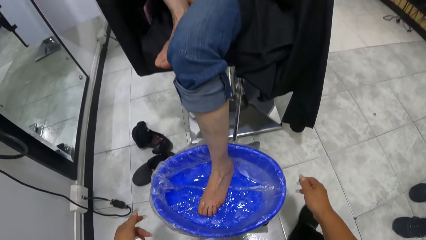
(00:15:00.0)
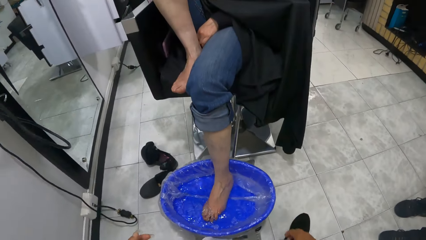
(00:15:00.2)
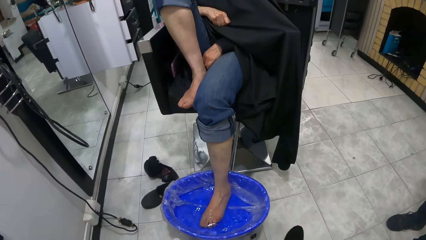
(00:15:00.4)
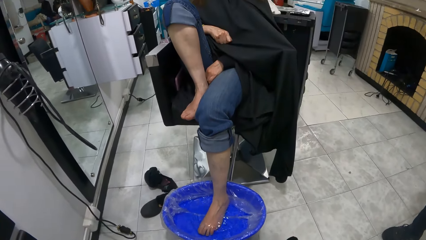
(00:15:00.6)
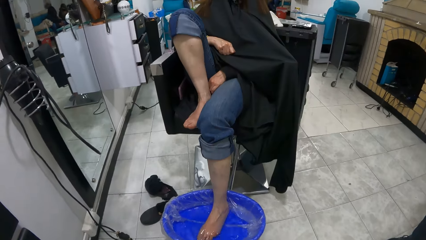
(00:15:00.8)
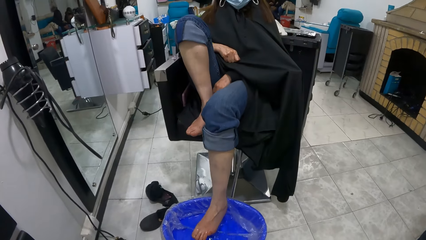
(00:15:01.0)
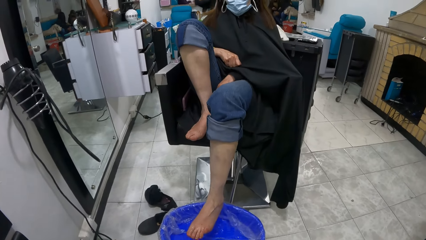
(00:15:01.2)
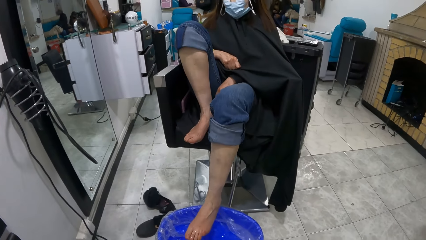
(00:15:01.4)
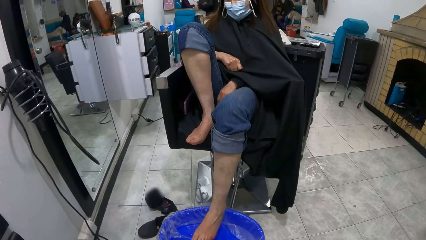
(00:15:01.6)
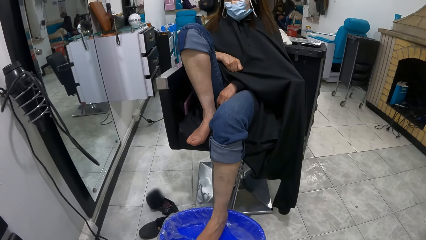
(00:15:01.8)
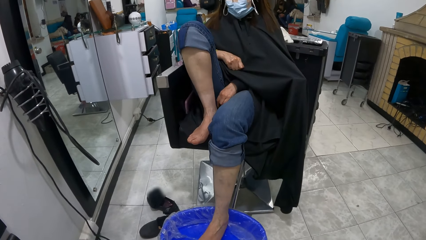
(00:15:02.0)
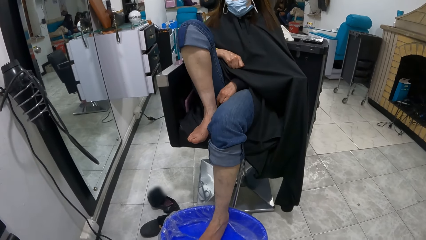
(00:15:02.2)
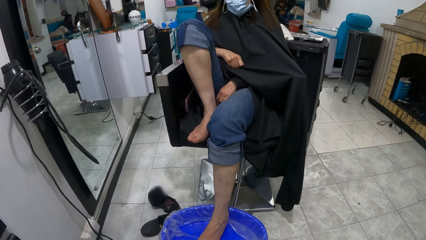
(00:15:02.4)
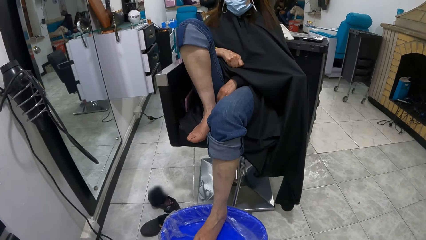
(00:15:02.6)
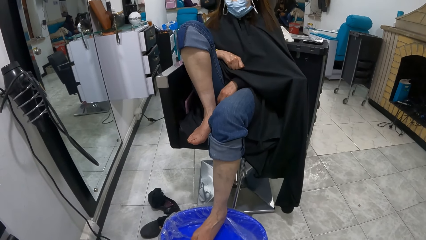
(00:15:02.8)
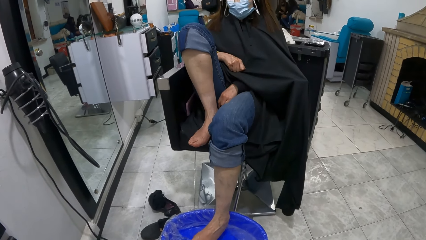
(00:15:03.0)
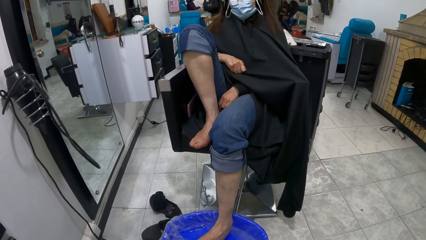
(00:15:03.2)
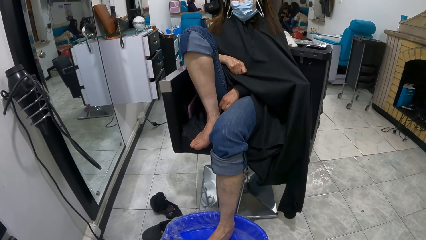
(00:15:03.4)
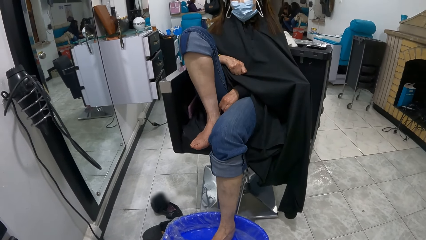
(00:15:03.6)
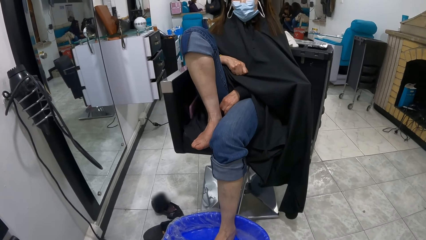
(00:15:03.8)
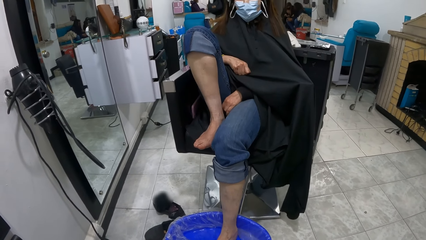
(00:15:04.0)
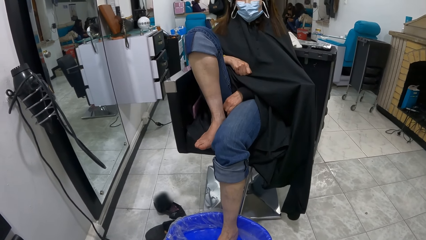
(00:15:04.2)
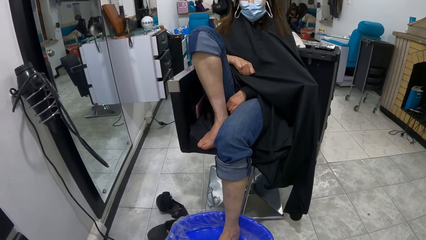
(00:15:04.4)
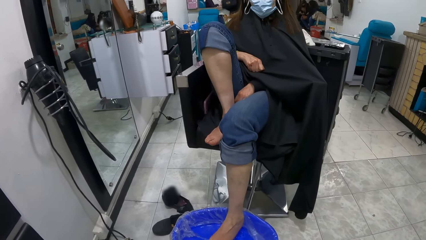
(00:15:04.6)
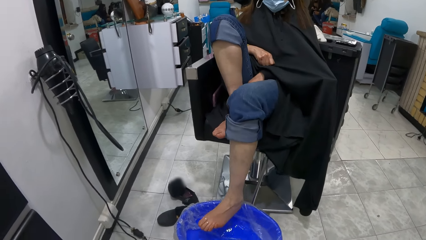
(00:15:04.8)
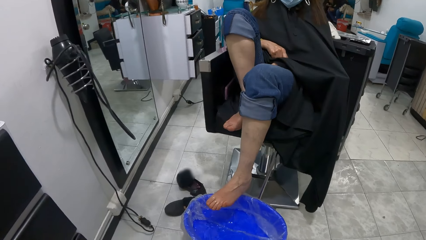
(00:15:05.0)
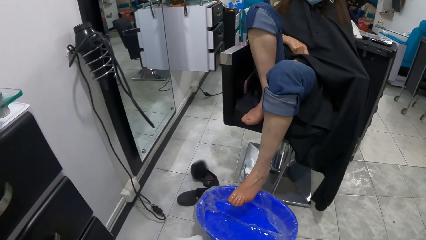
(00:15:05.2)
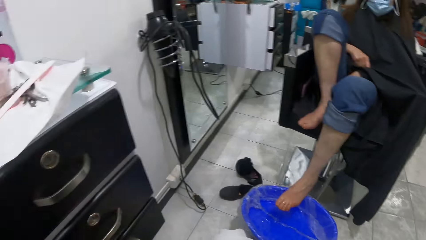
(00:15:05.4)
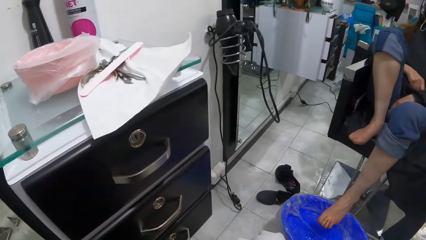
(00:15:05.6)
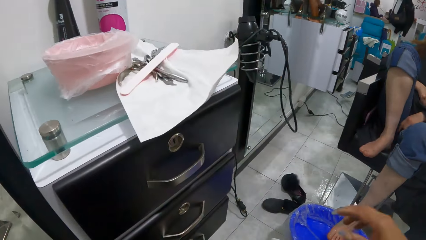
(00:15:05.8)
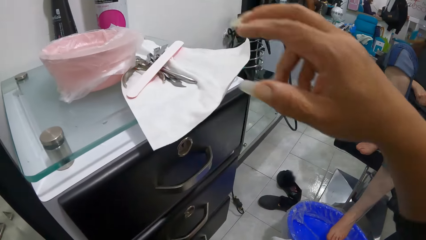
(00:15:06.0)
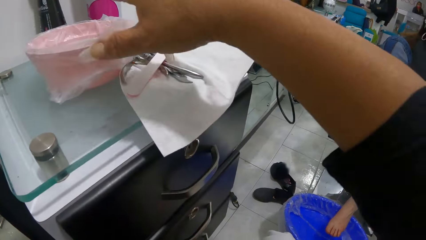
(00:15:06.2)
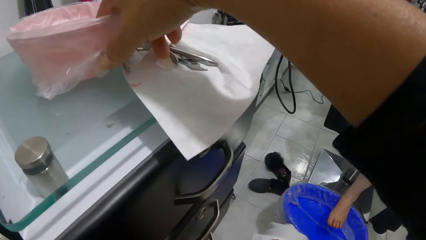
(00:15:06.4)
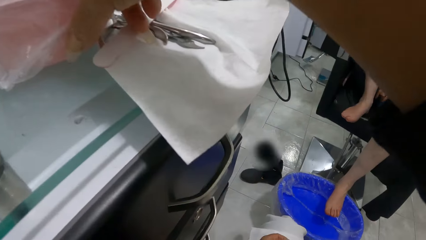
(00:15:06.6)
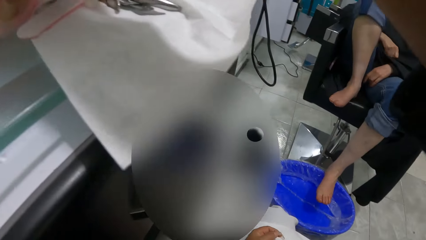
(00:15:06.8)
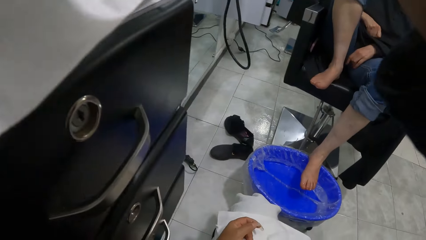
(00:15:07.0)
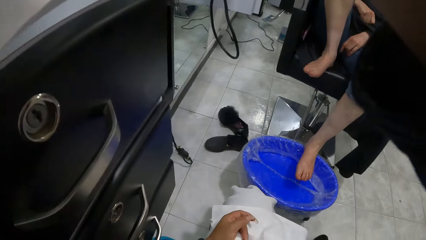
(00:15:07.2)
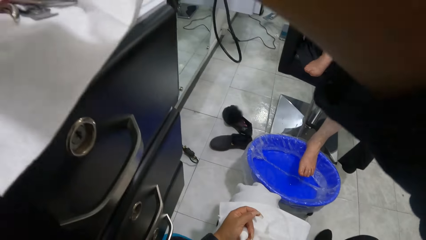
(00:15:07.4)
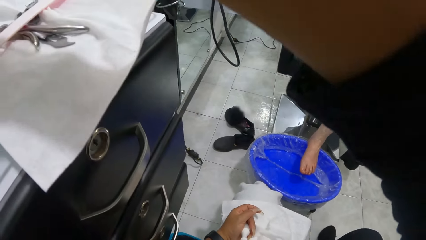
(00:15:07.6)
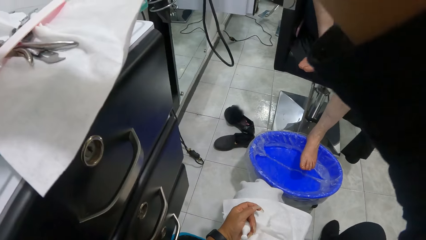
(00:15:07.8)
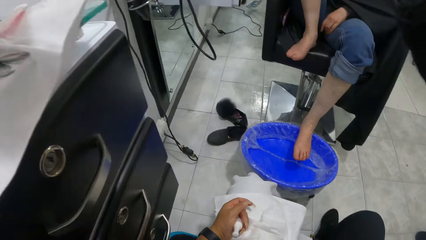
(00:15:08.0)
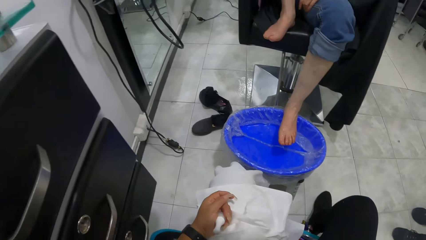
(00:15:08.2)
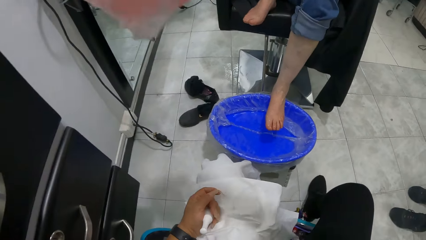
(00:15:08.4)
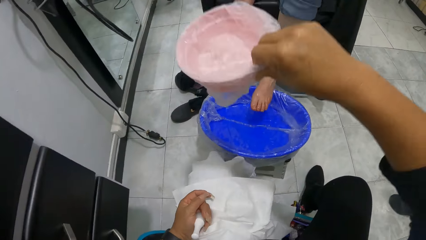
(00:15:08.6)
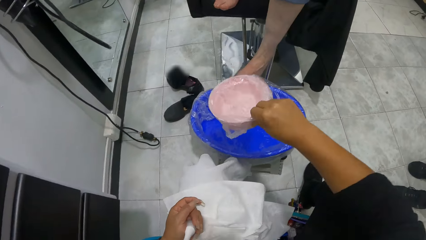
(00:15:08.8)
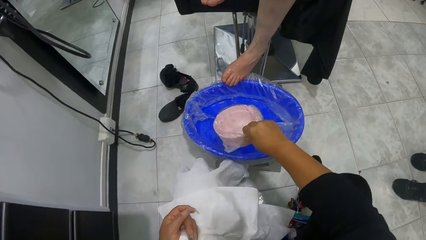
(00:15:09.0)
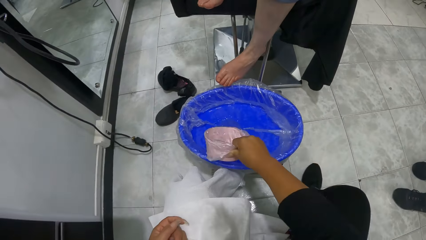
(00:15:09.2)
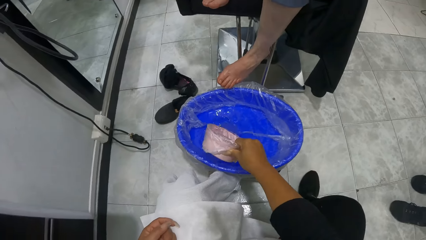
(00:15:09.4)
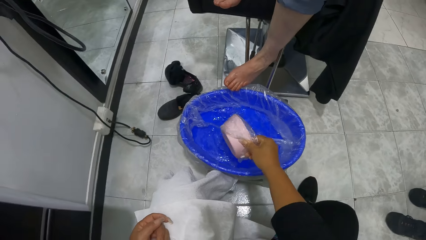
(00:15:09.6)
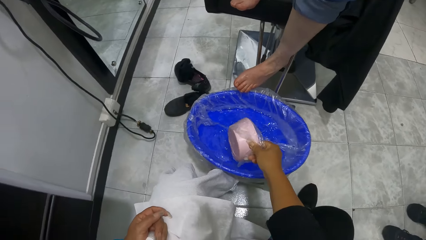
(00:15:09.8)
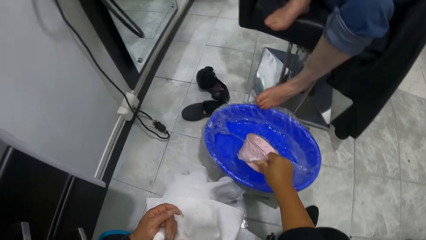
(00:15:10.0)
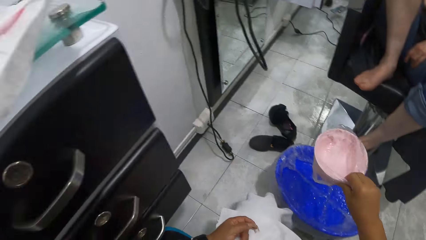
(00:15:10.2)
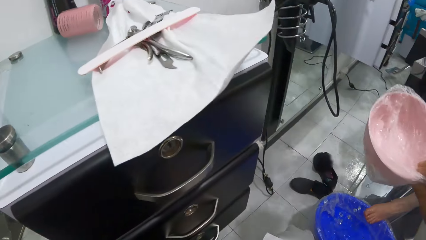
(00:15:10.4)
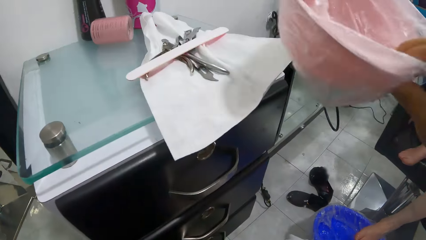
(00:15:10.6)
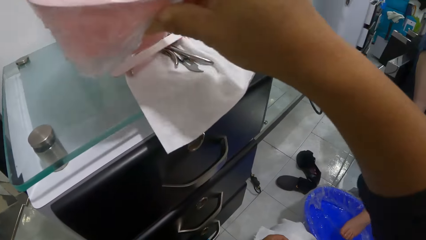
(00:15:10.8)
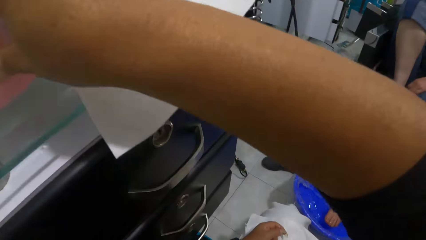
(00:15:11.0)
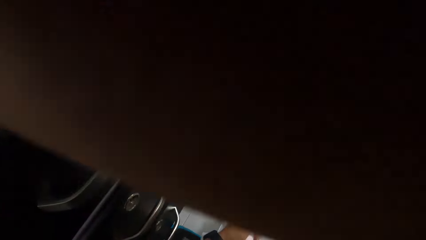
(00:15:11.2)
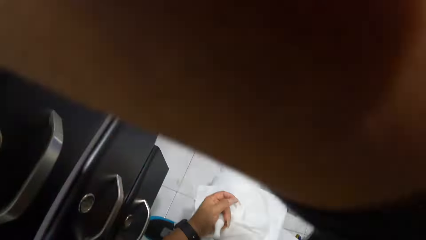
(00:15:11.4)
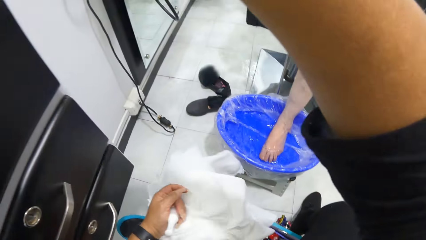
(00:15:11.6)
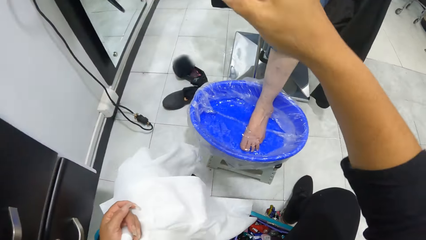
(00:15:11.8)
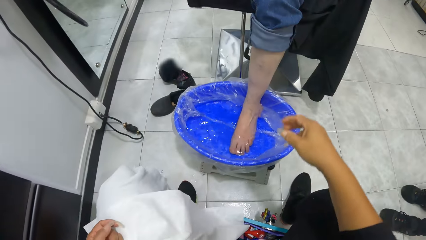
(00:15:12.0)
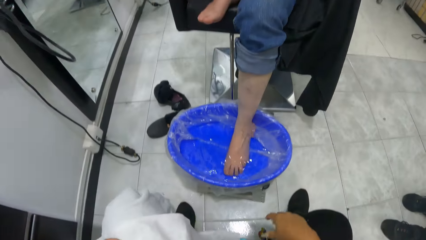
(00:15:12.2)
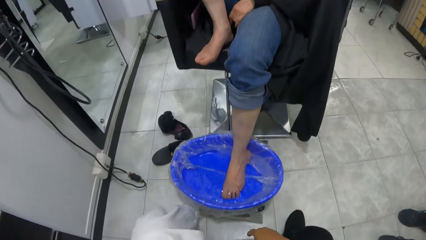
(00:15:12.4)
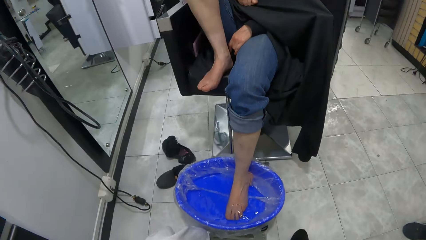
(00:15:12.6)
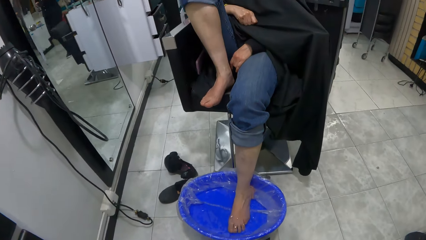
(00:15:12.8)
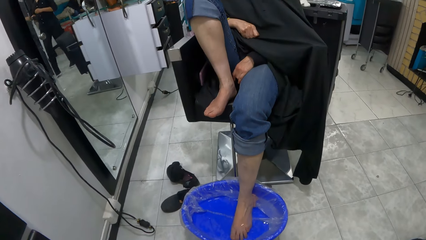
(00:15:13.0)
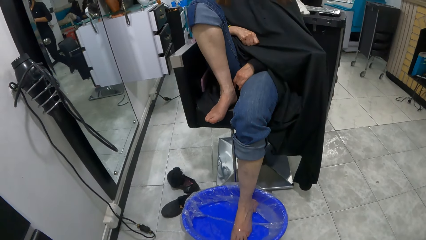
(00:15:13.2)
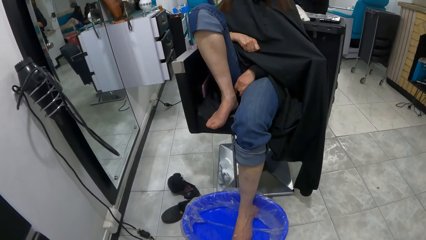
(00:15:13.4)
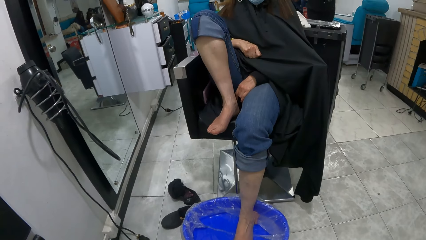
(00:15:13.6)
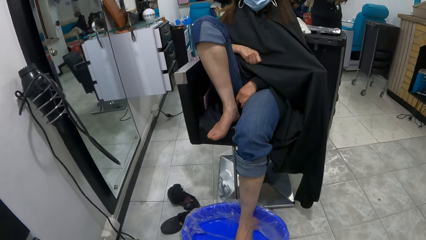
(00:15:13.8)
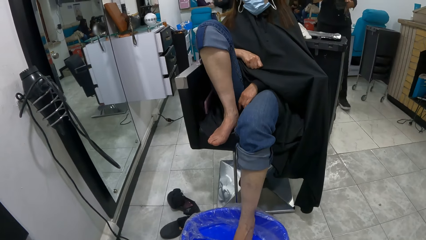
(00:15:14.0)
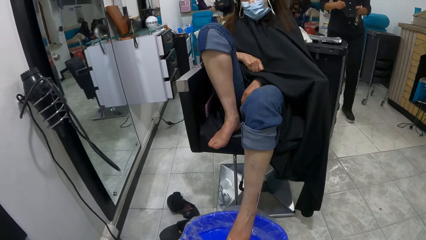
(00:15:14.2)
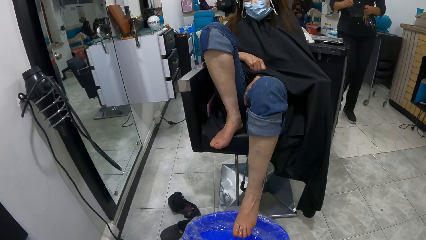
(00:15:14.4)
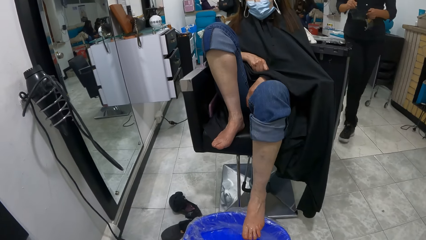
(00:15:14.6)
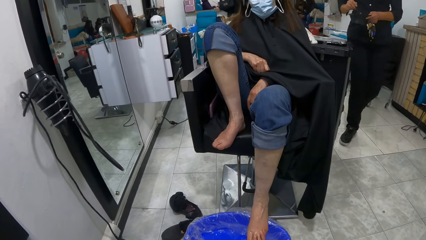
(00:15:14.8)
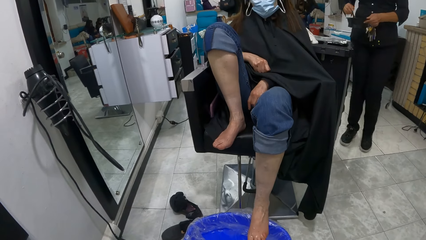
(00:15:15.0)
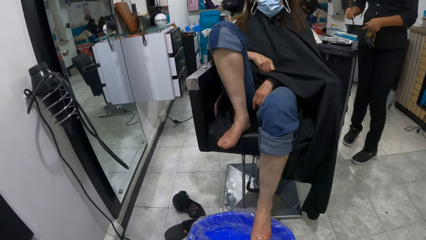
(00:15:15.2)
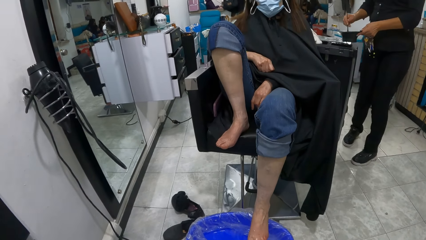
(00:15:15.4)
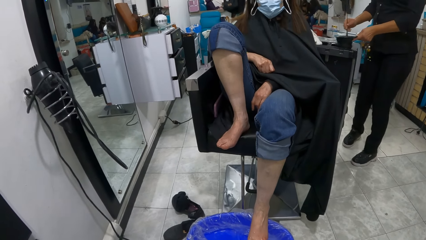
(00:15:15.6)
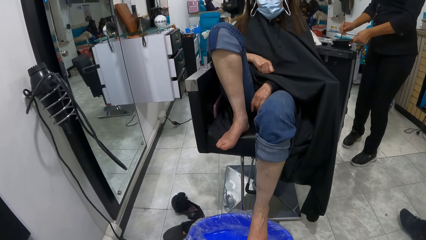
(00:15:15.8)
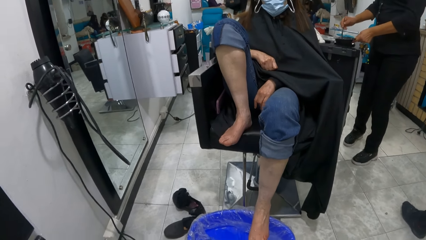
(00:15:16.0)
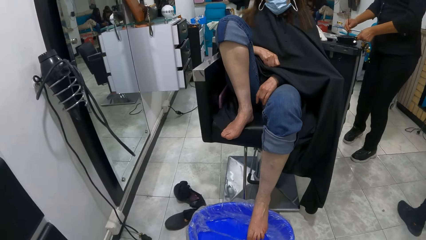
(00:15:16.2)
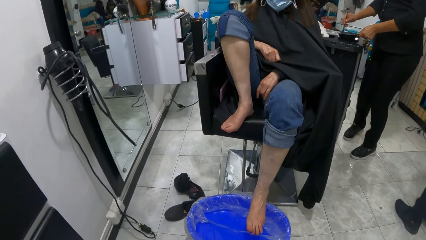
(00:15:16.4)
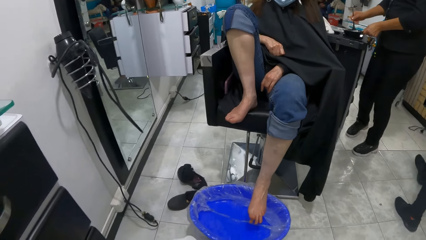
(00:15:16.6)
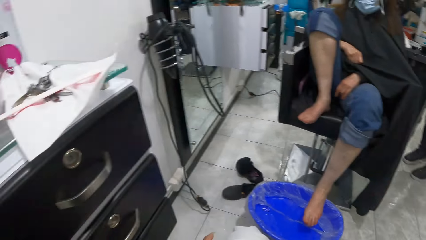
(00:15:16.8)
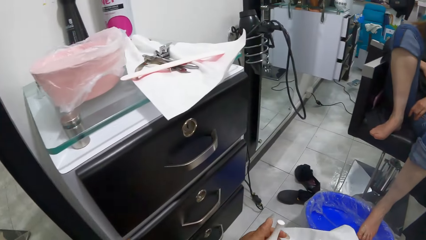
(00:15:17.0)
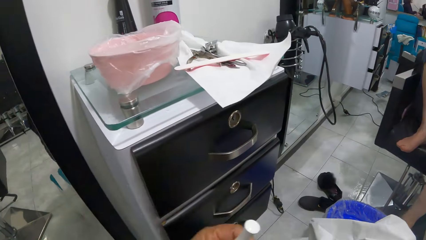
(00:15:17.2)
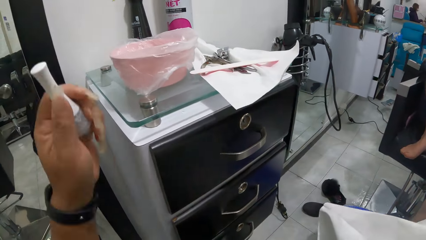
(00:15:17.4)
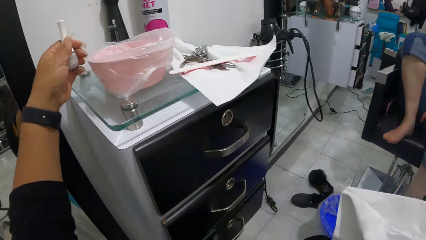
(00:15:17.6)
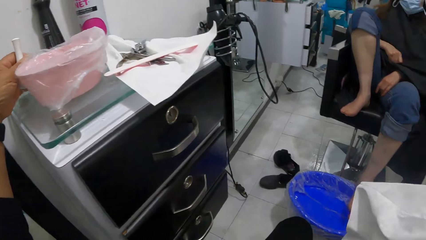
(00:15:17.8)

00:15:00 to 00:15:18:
The camera wearer lifts her right hand from the stool under the bowl of water. She lifts her left hand from the bowl of water. The woman lifts her left foot from the bowl of water. She dips her left foot into the bowl of water. The camera wearer looks around. The woman lifts her left foot from the bowl of water. The camera wearer picks up a bowl from the cabinet with her right hand. She pours water from the bowl into the bowl of water with her right hand. She drops the bowl on the cabinet with her right hand. The woman lifts her left foot from the bowl of water. Another woman holds a bowl with her left hand. The other woman stirs inside the bowl with a brush with her right hand. The other woman walks to a table. The first woman dips her left foot into the bowl of water. The other woman places the bowl on the table with her left hand.
